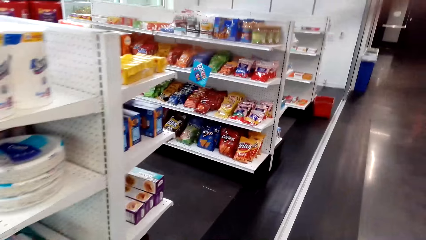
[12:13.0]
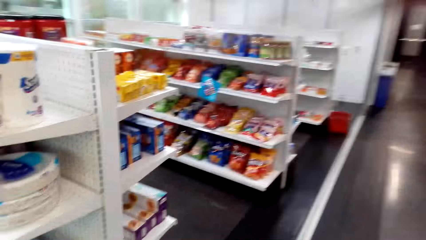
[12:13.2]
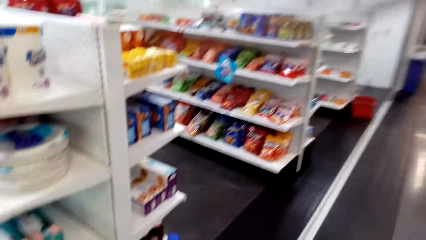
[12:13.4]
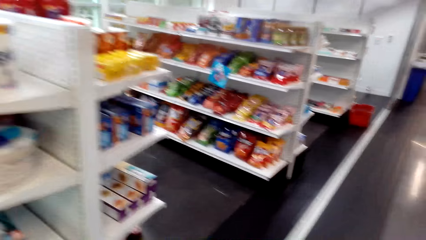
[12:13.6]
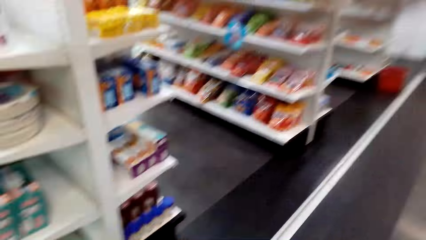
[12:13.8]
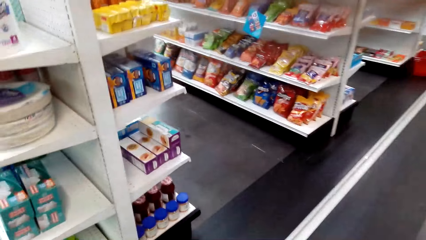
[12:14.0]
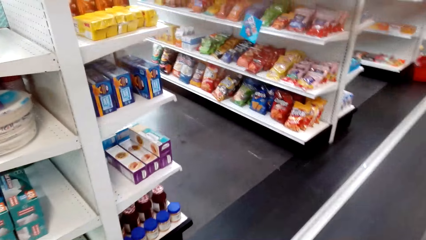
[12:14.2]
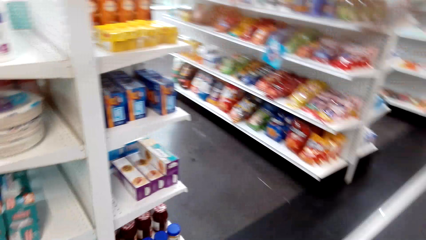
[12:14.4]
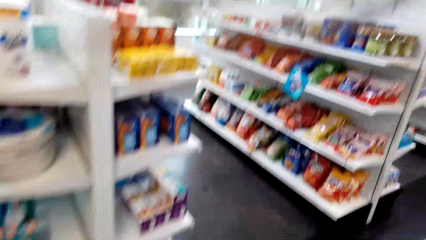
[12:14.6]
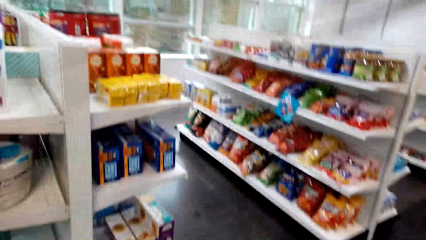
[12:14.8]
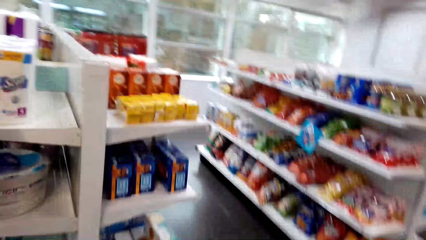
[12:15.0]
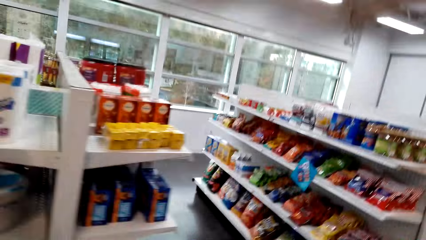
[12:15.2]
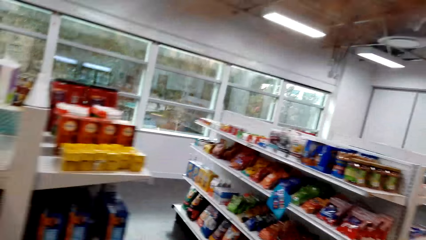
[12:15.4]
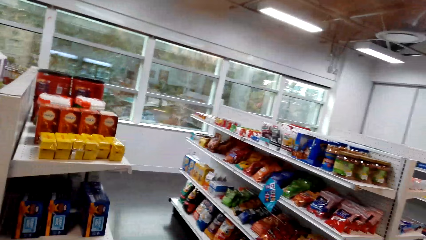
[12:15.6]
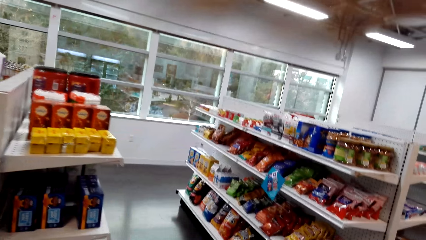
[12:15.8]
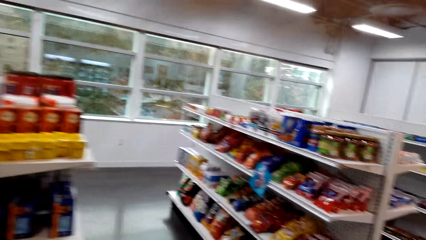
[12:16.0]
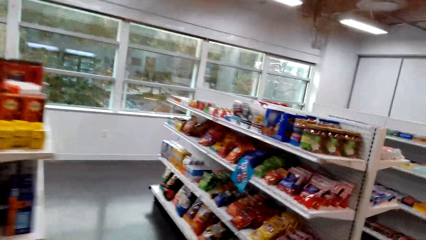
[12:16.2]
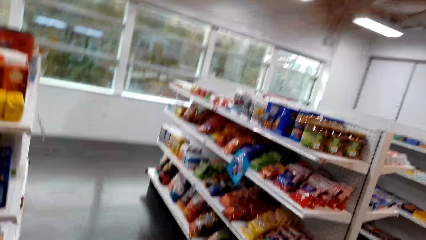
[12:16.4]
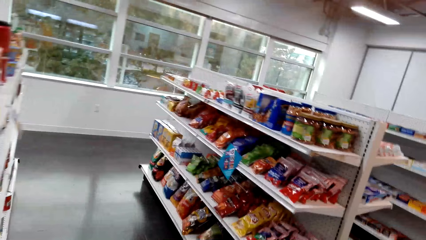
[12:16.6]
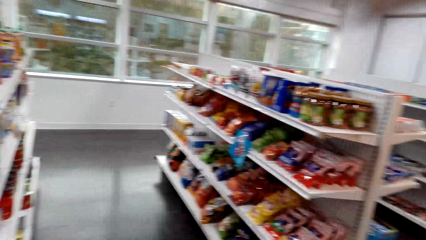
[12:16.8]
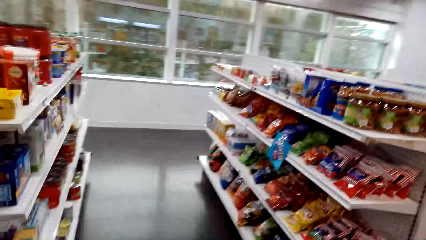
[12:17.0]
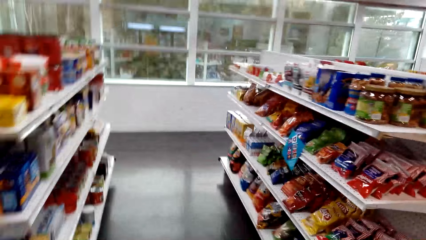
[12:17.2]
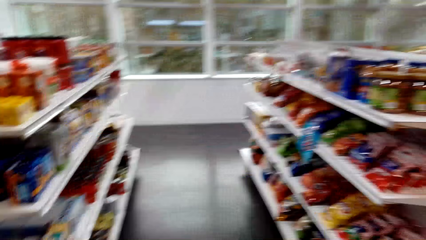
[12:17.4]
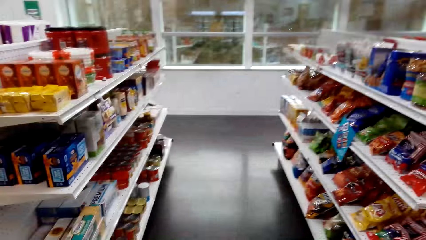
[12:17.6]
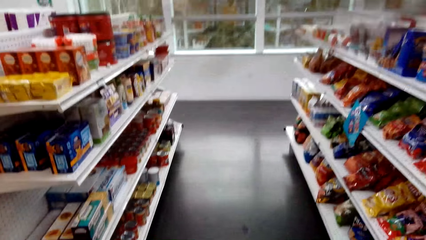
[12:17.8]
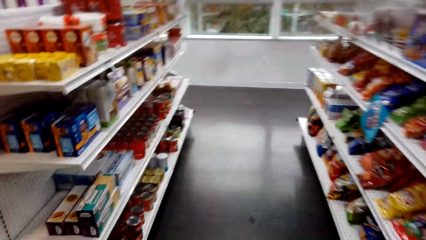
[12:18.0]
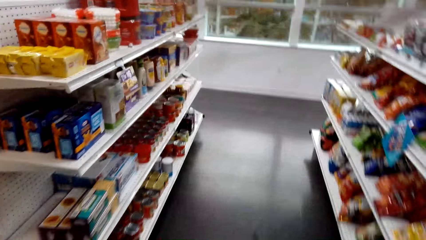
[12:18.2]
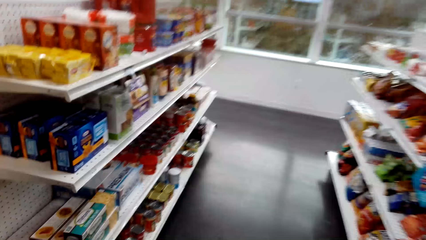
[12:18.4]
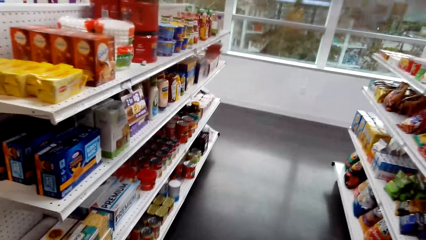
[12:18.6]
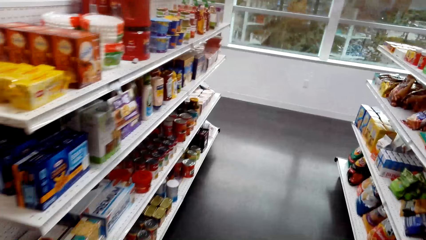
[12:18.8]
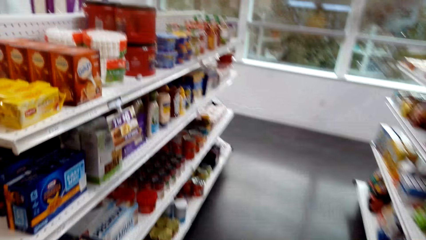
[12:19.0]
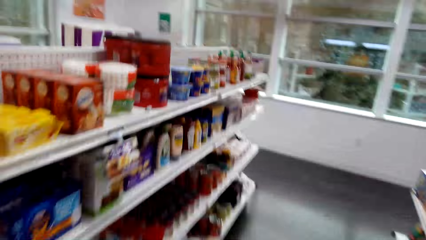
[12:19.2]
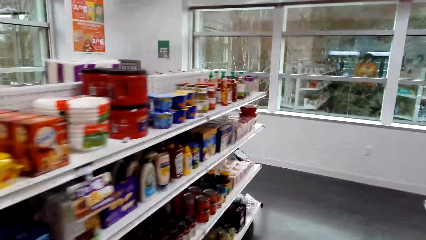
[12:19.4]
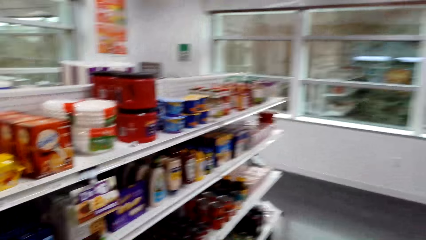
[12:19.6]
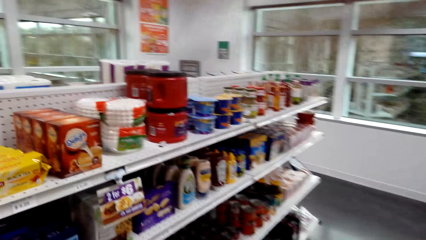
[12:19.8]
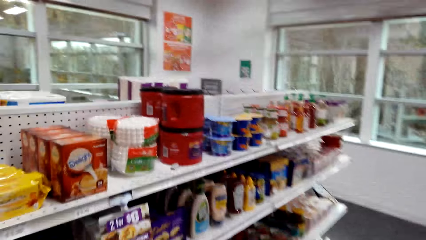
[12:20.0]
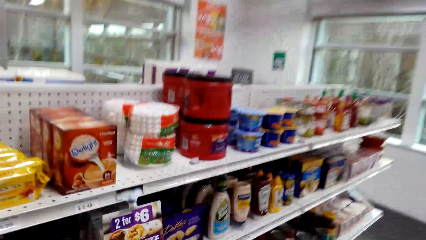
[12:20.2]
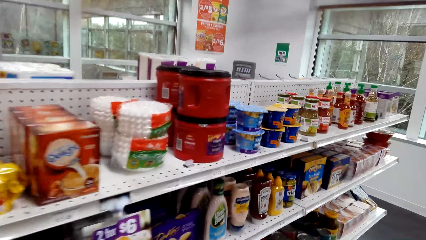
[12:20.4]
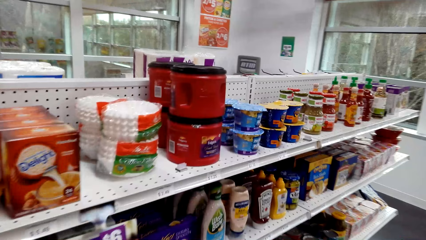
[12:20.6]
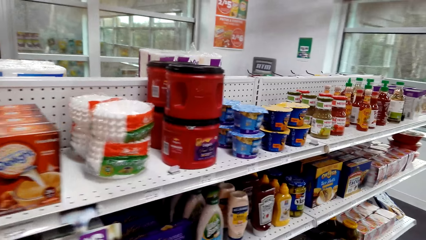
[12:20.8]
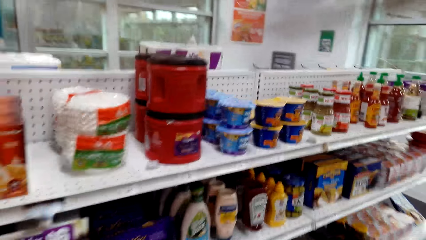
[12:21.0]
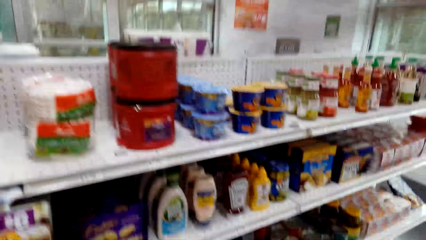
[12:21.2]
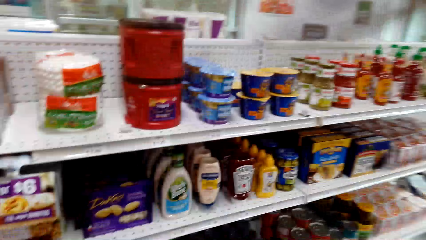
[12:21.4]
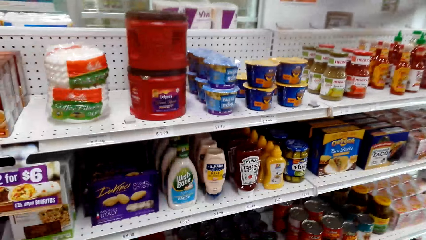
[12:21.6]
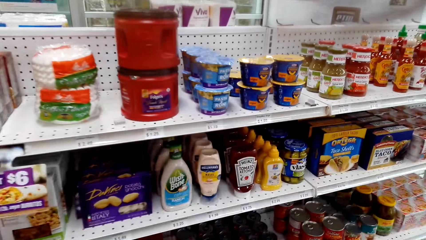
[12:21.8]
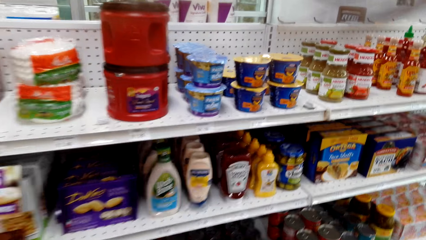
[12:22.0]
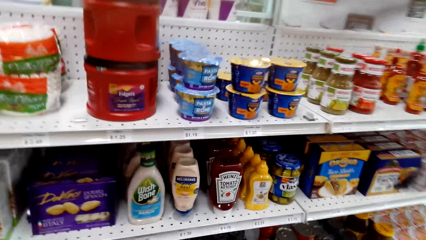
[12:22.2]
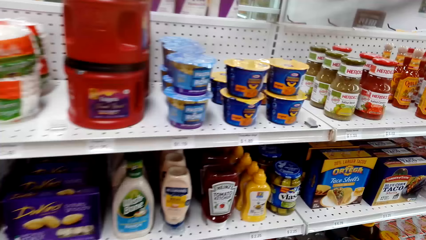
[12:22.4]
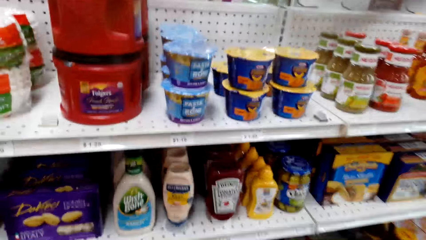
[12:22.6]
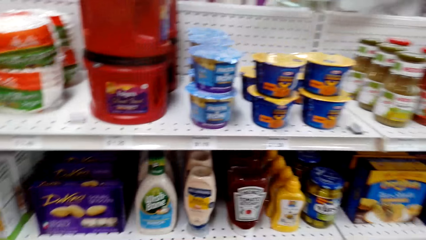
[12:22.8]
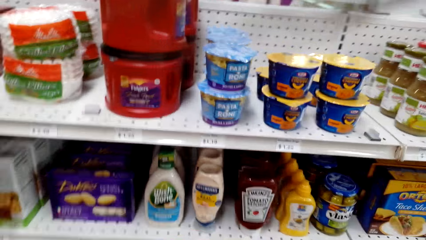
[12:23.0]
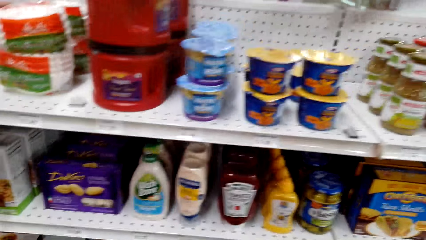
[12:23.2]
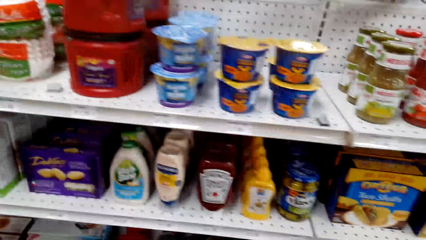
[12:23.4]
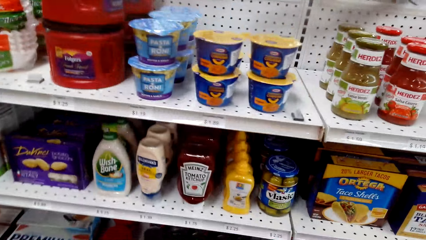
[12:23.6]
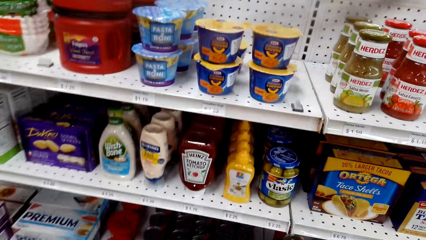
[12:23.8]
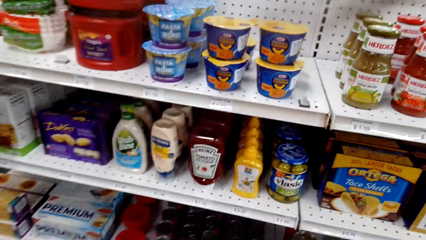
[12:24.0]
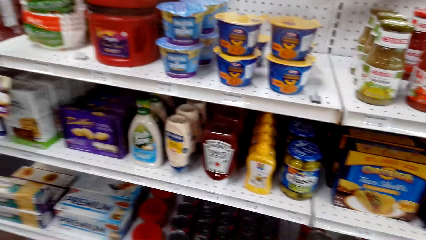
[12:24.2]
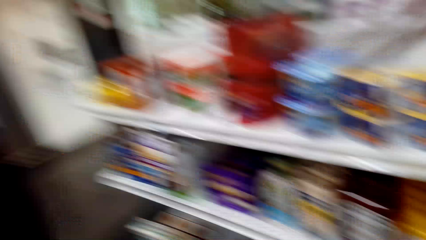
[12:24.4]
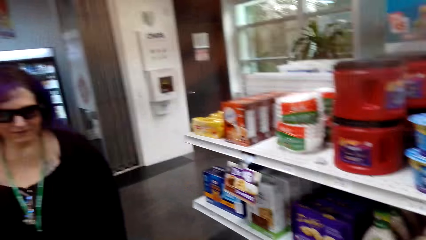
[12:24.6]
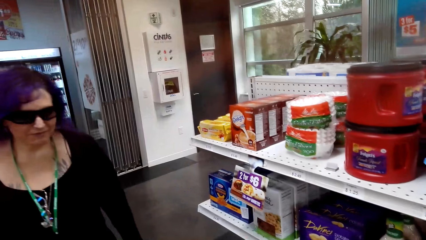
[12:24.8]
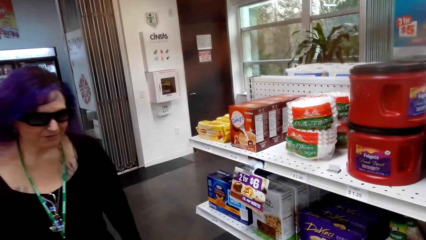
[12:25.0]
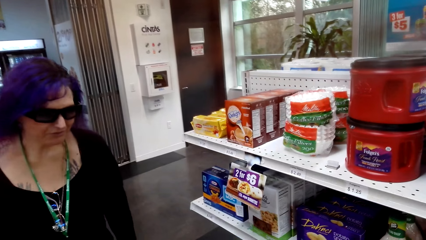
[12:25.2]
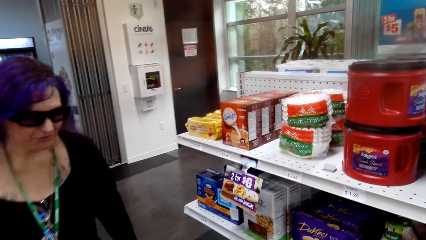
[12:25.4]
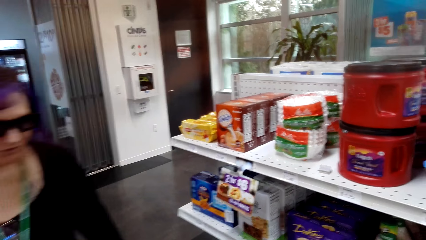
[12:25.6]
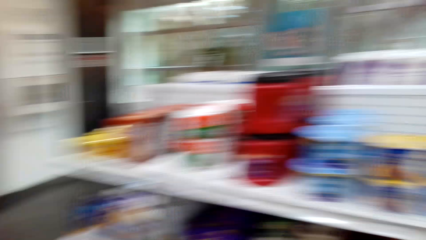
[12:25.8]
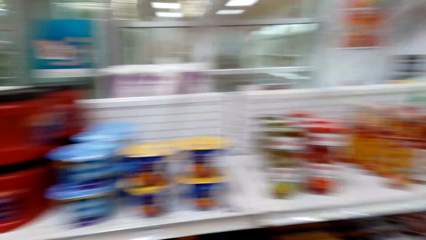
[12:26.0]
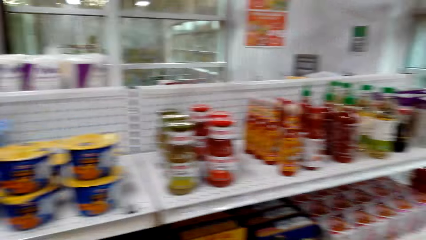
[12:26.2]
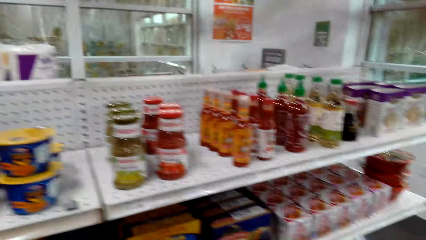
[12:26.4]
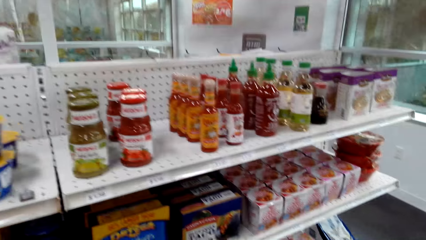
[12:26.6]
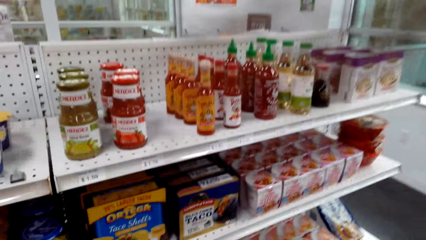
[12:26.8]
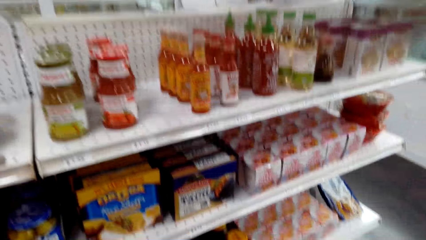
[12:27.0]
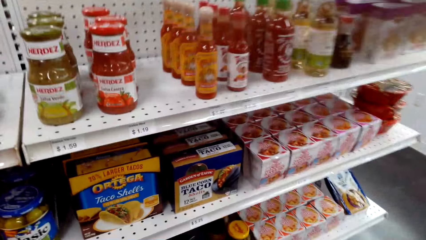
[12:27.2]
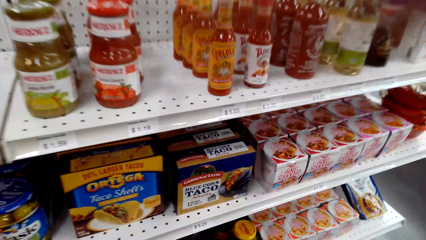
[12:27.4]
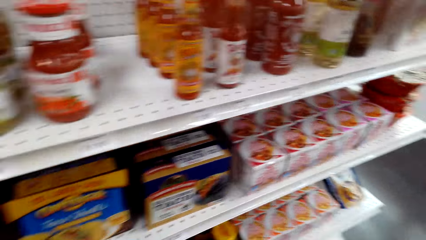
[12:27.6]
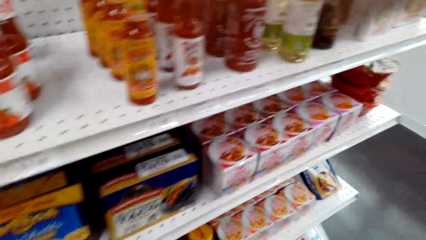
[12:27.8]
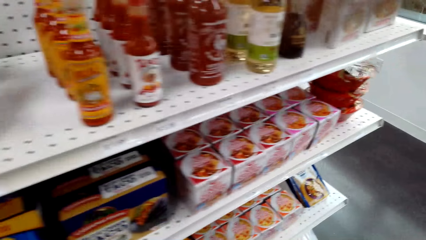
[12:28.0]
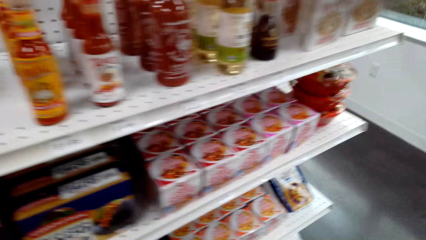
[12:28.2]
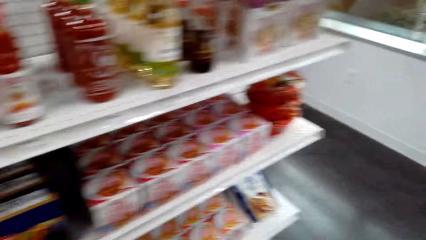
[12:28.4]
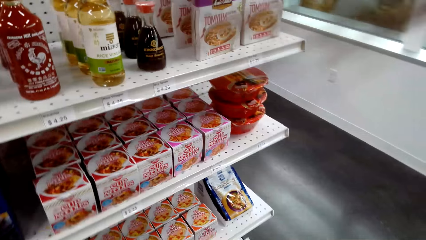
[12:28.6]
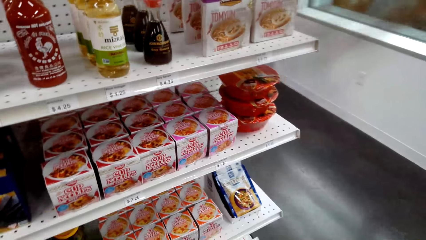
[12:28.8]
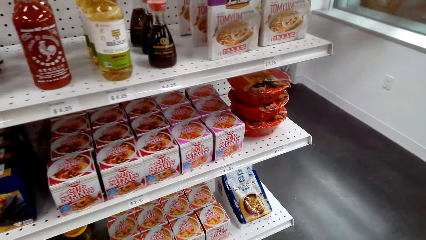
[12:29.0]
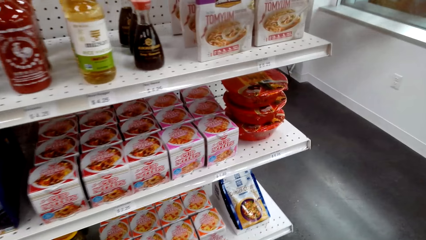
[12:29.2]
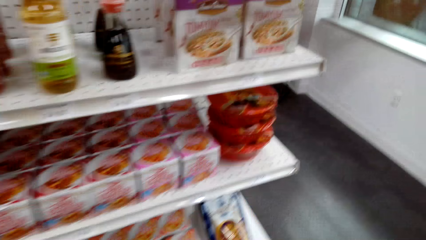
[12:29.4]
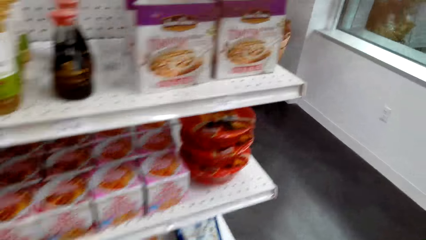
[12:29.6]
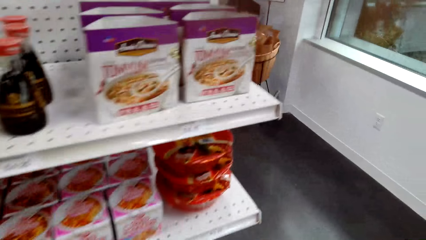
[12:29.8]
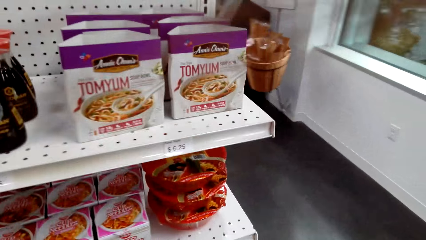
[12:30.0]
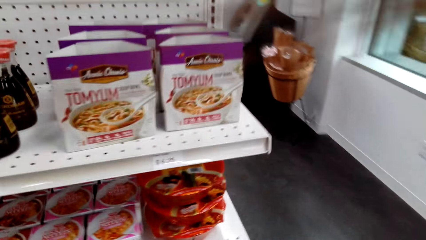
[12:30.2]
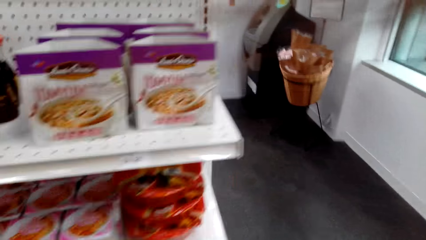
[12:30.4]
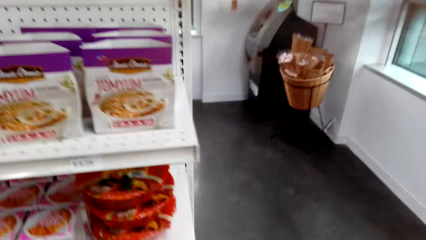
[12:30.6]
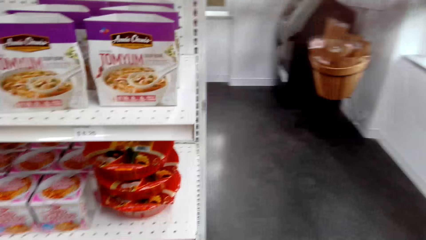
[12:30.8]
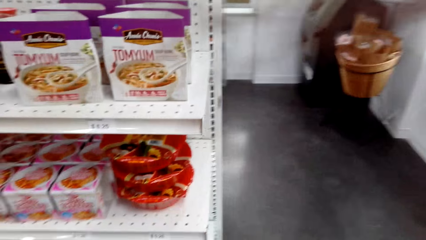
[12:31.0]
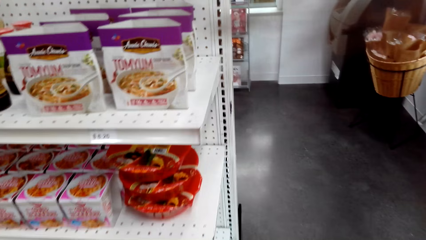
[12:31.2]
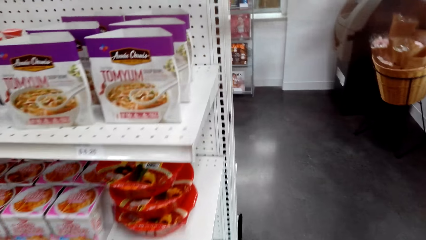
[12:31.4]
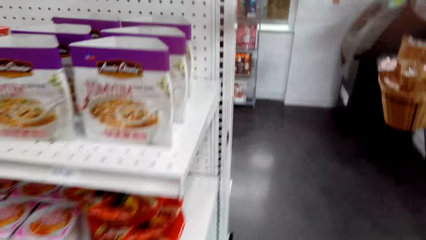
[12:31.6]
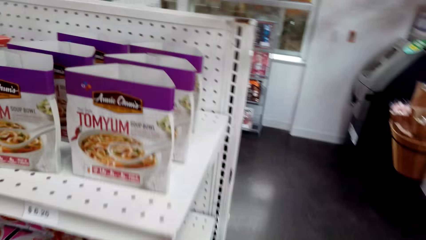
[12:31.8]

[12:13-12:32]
The camera wearer walks around the convenience store. They stare at a woman. They talk to the woman. They look around the shelves.
